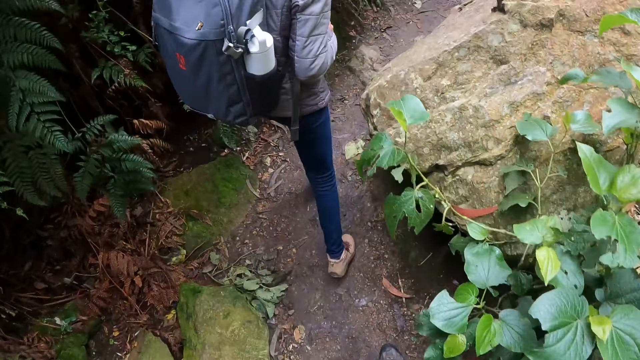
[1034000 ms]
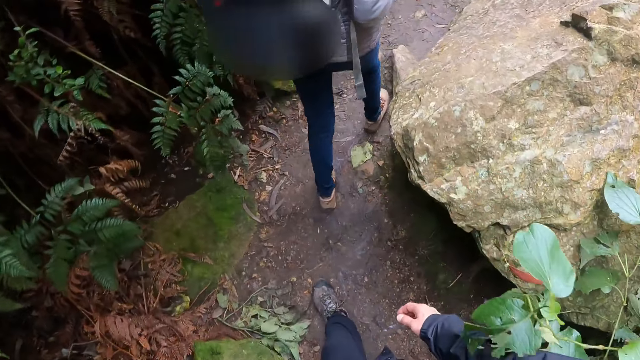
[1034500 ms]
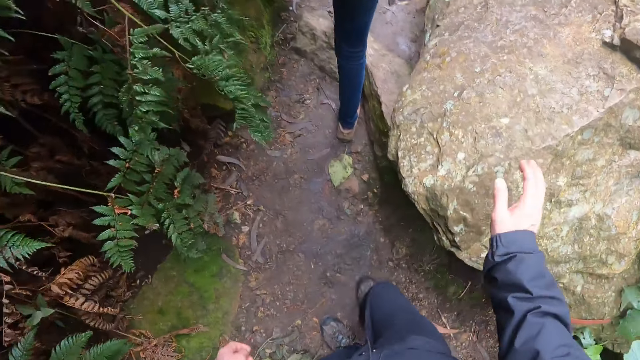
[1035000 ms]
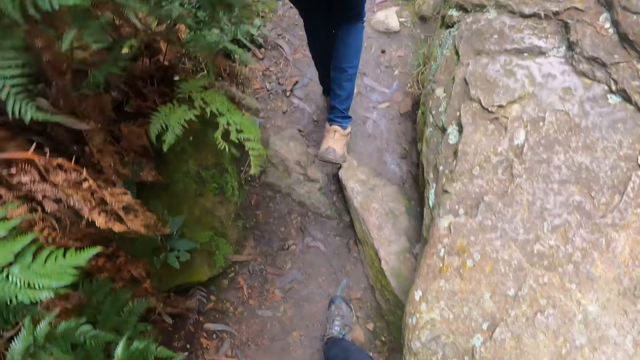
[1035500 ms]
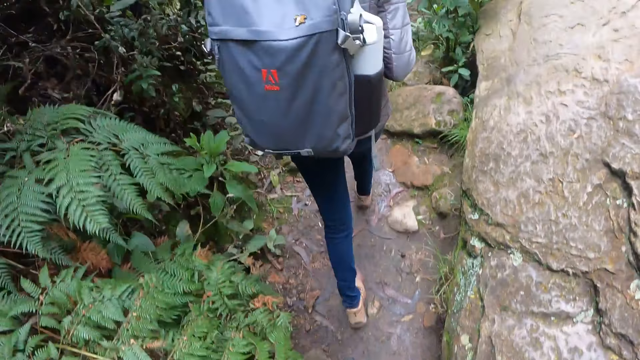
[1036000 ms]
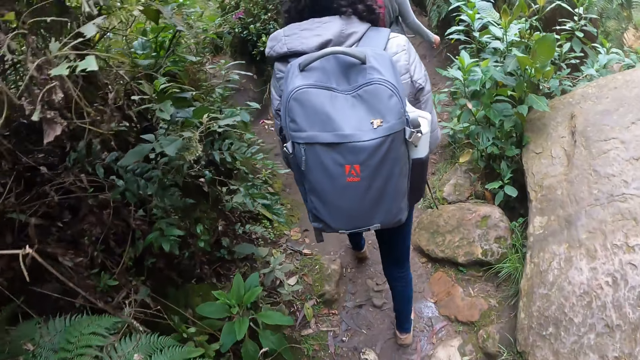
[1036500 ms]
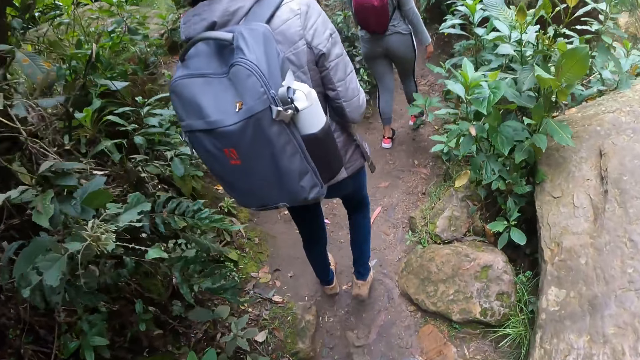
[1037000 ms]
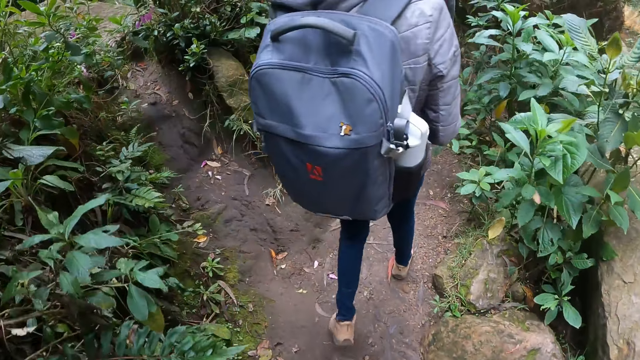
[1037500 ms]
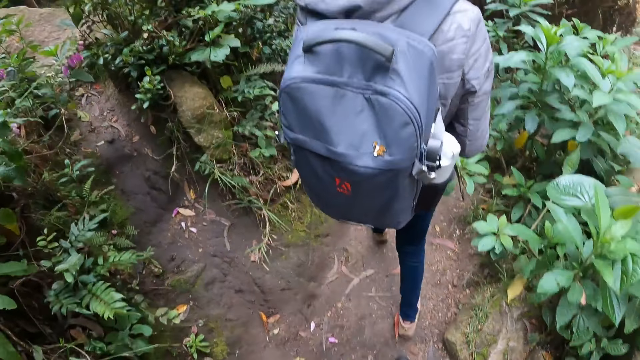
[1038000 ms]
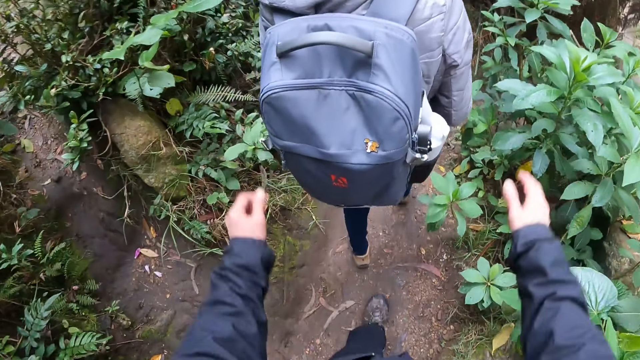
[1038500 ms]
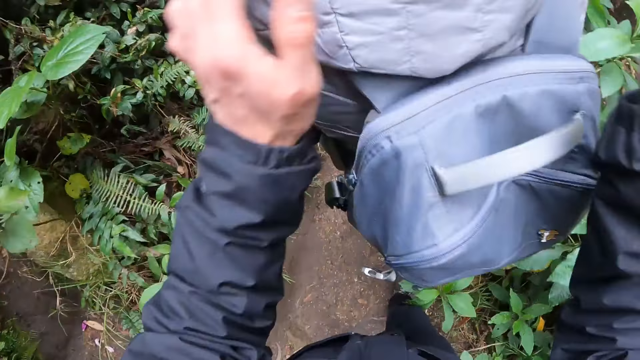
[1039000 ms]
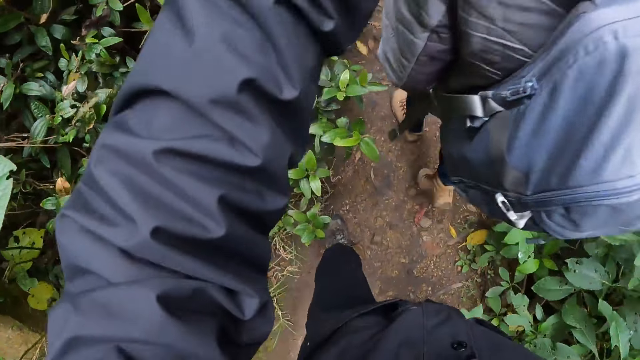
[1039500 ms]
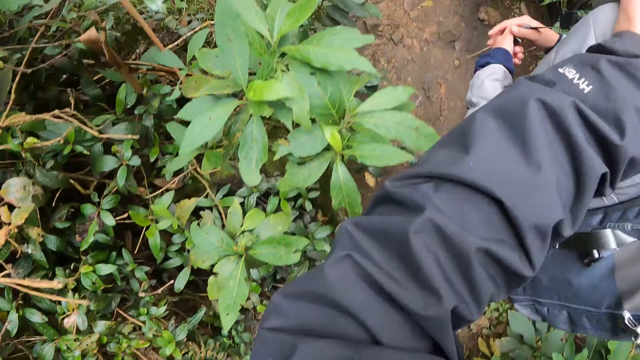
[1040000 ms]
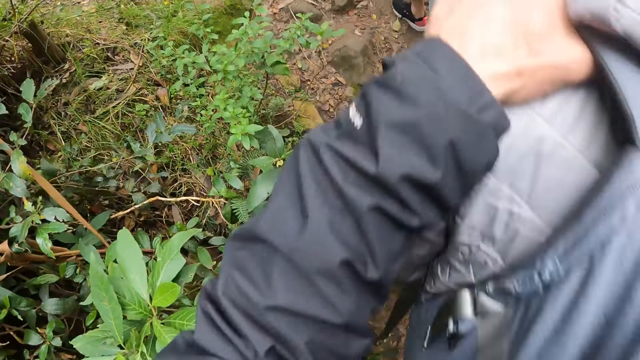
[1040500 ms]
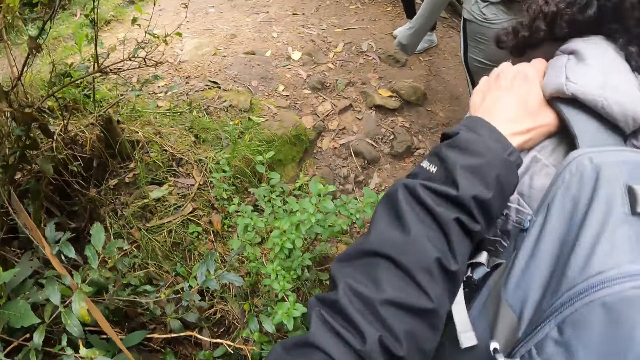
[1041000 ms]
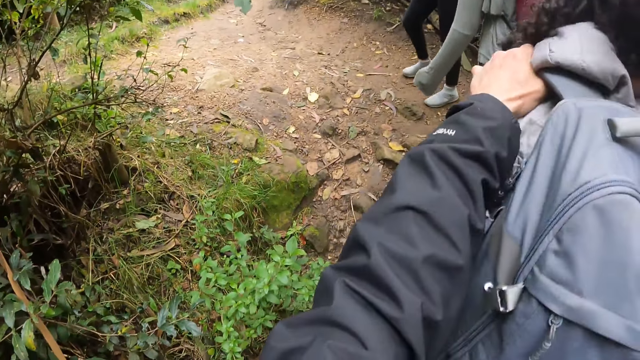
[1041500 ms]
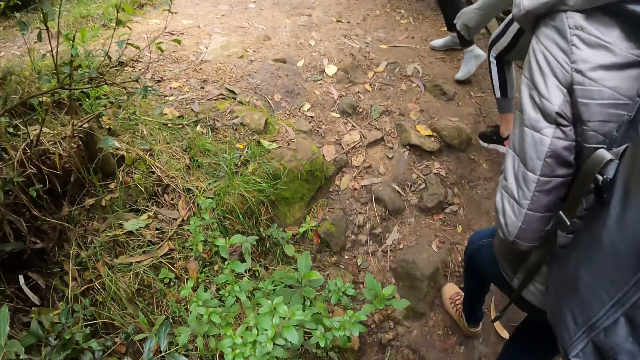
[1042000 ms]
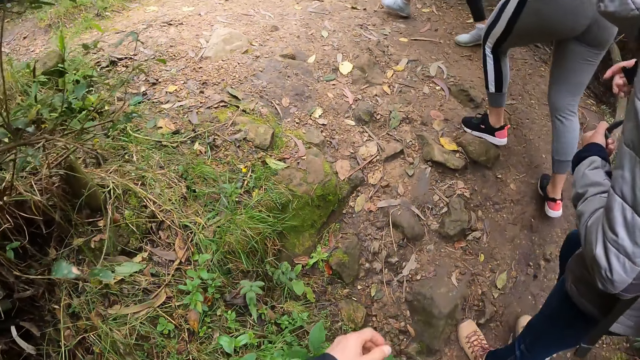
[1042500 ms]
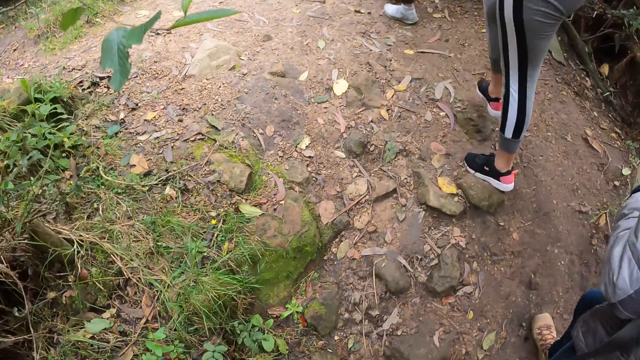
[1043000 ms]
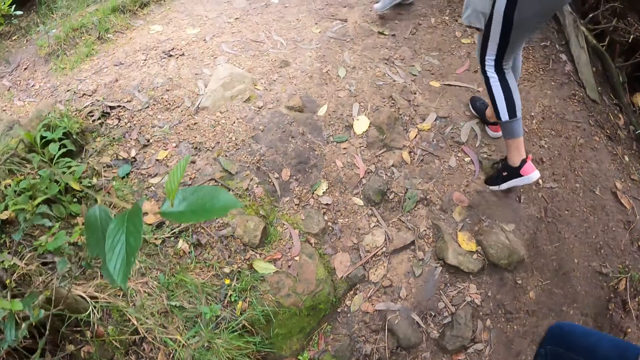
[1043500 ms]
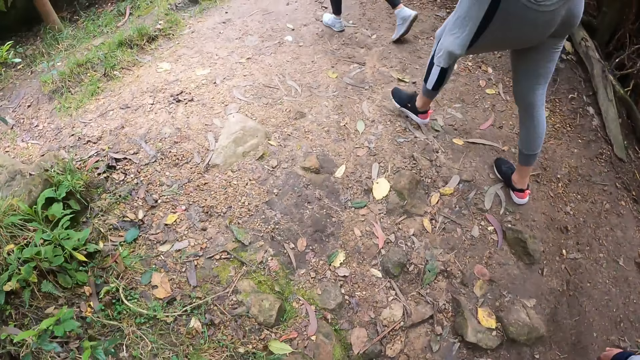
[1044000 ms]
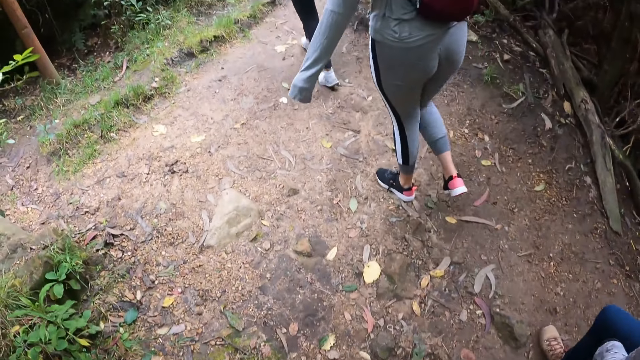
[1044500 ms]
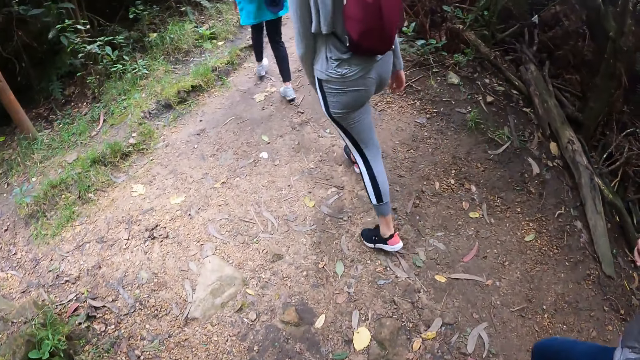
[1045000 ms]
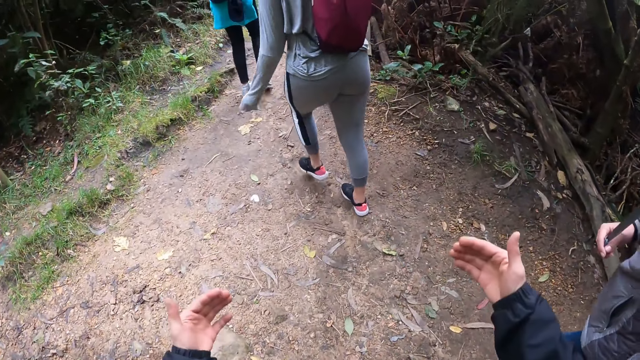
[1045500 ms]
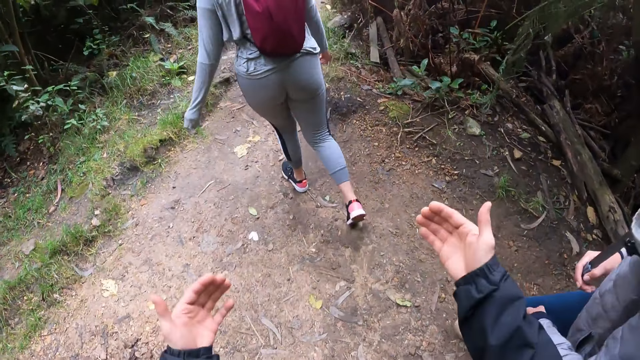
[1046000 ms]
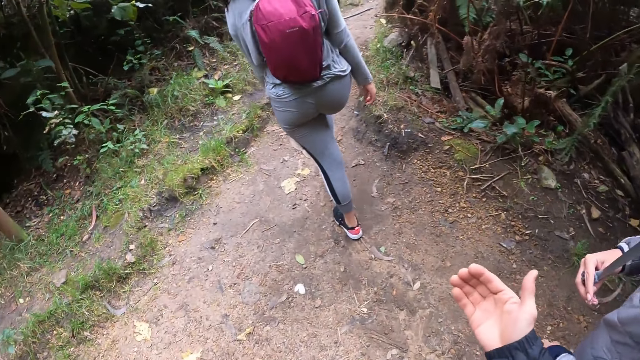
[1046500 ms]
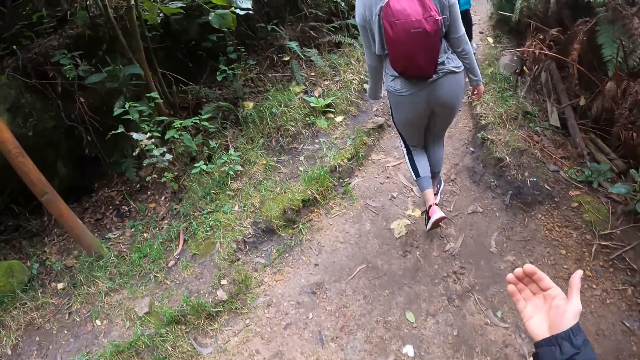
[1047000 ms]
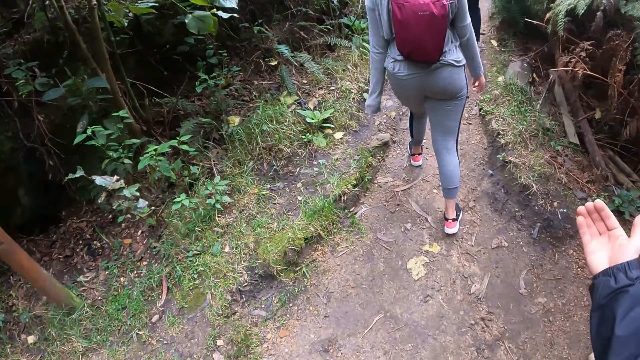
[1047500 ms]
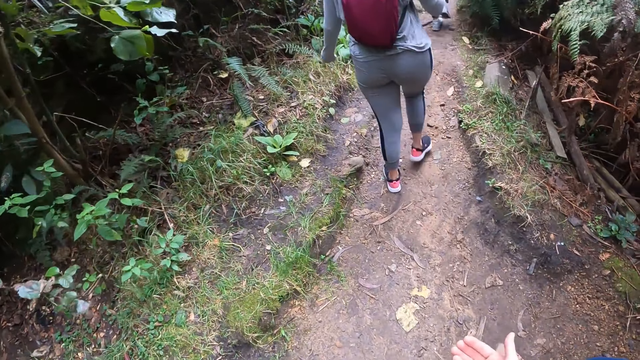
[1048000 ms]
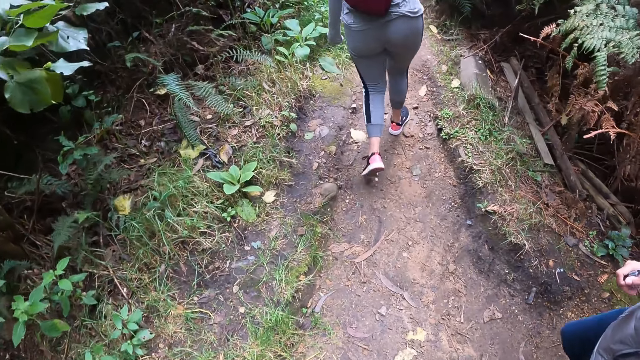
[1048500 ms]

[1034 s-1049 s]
The camera wearer touches a rock on the ground with her right hand. She holds a woman's shoulders. She touches the shoulder of the woman with both hands. She removes her left hand from the shoulder of the woman. She makes a hand gesture. She demonstrates with both hands to the woman.

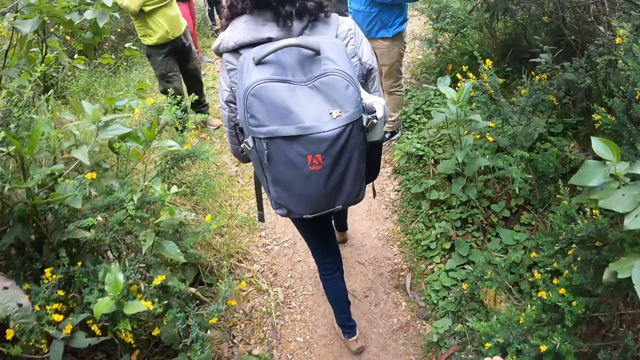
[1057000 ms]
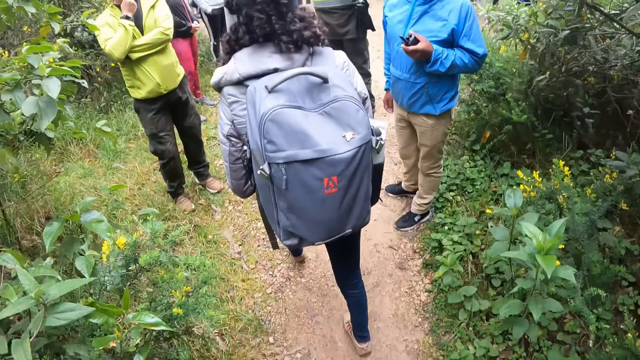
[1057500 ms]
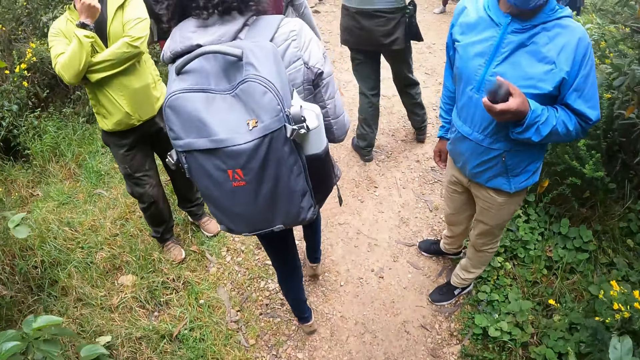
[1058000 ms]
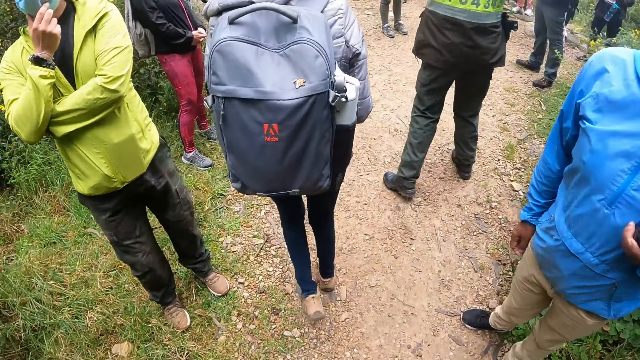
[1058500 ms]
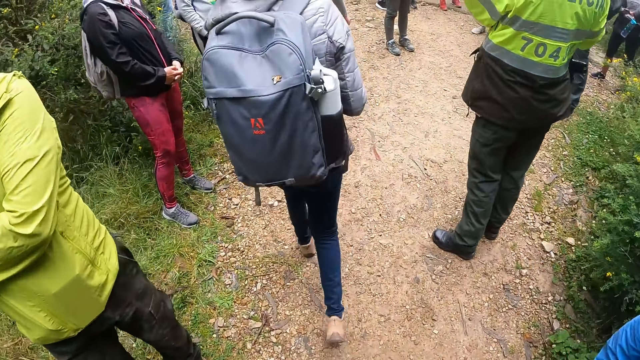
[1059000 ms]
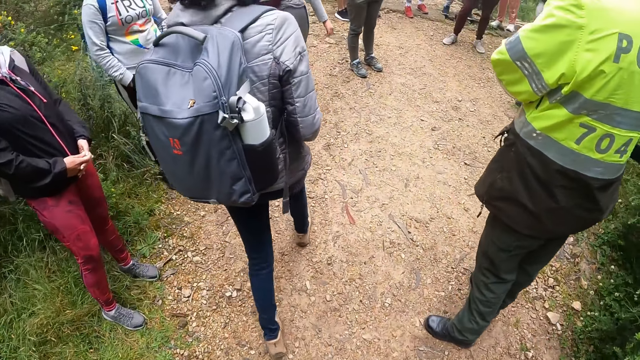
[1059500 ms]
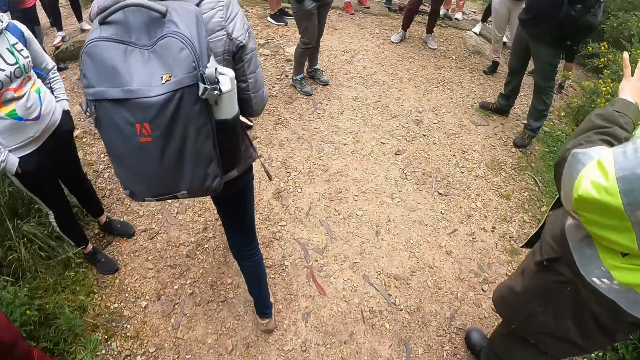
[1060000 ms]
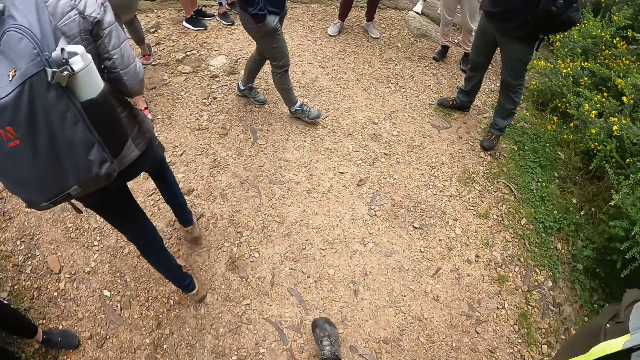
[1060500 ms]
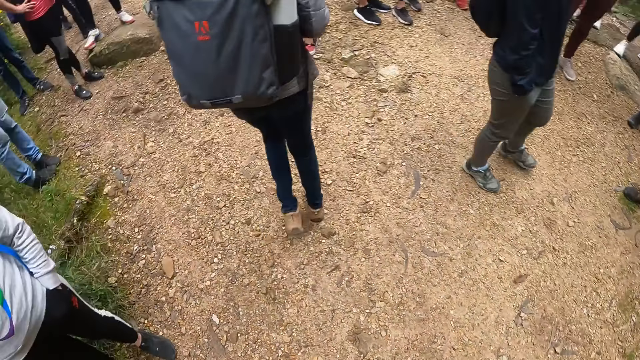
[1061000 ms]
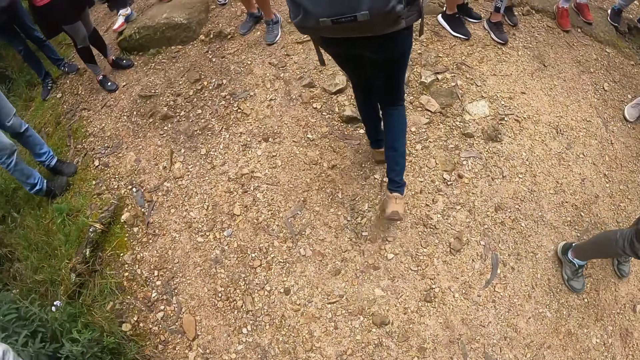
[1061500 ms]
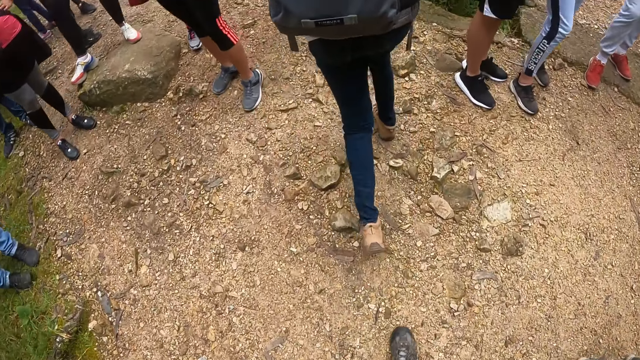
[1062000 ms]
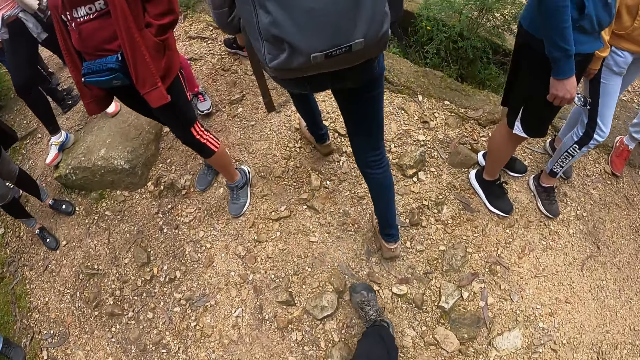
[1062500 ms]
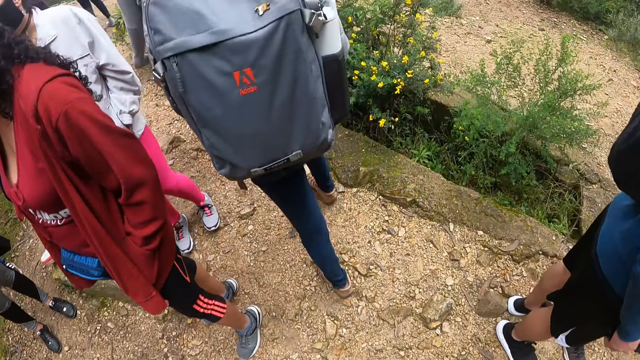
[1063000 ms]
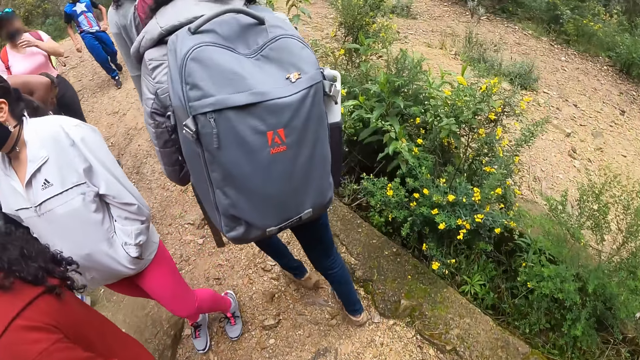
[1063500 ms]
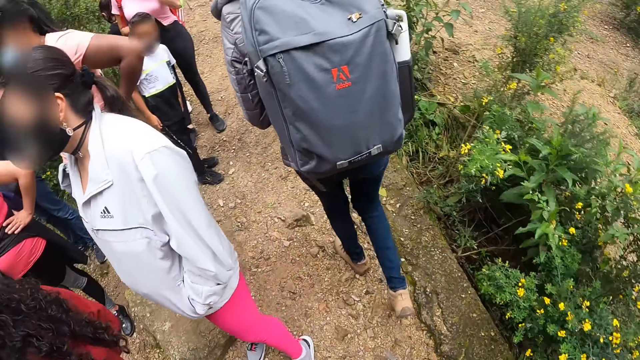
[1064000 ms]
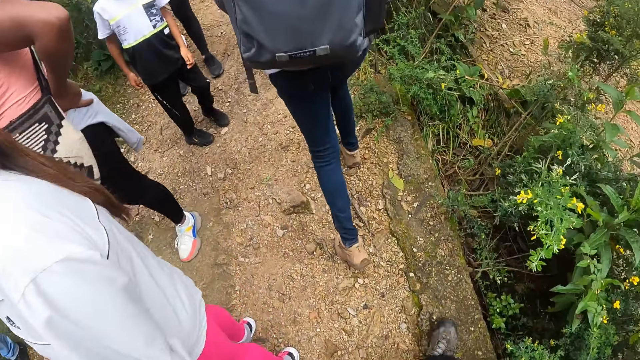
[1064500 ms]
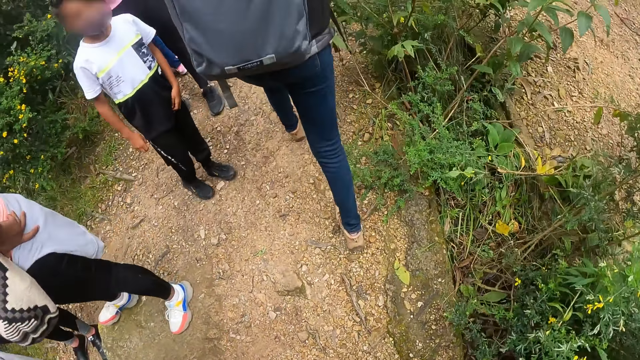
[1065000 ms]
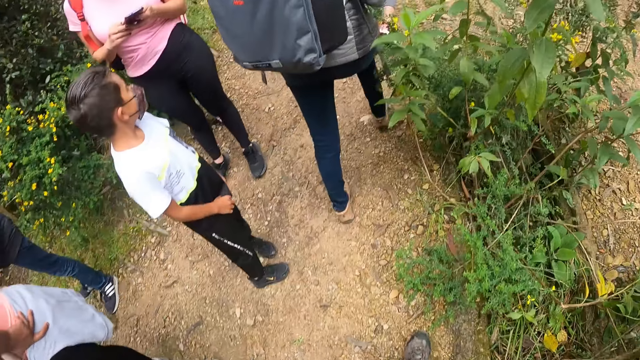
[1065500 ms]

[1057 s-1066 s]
The camera wearer walks past a group of people.
